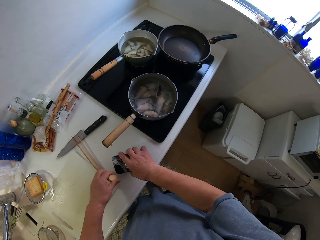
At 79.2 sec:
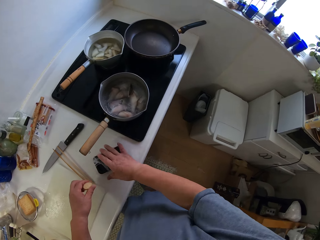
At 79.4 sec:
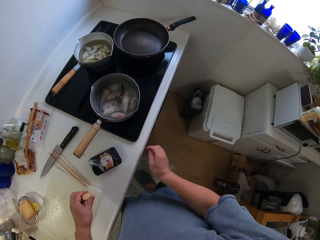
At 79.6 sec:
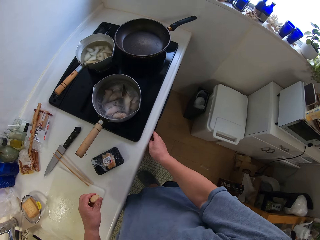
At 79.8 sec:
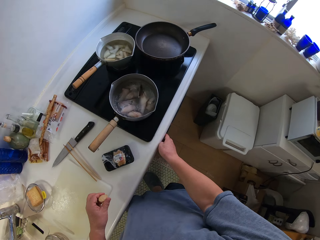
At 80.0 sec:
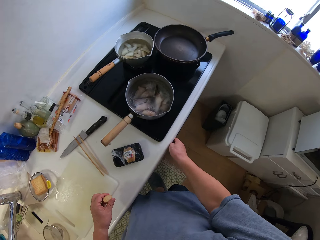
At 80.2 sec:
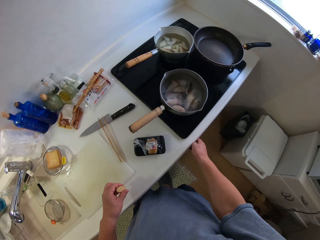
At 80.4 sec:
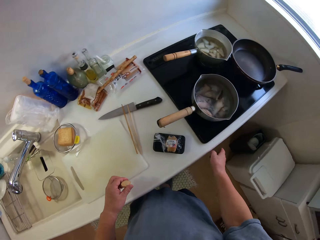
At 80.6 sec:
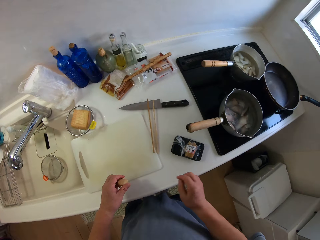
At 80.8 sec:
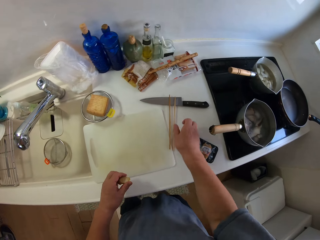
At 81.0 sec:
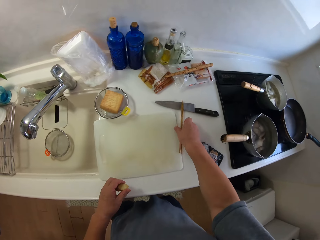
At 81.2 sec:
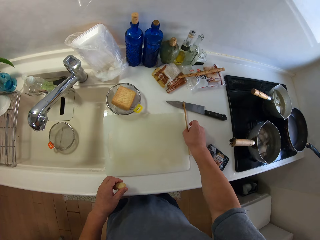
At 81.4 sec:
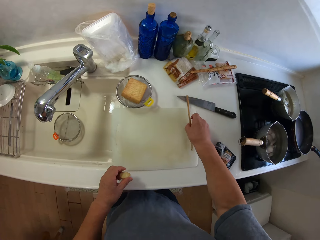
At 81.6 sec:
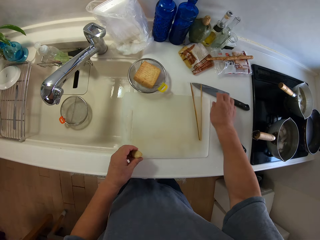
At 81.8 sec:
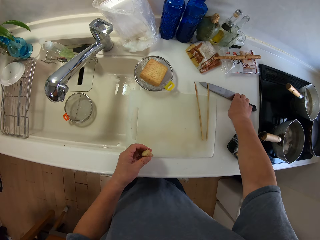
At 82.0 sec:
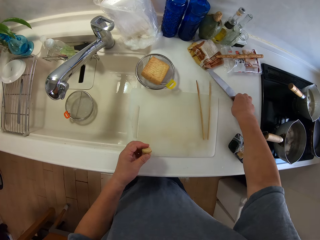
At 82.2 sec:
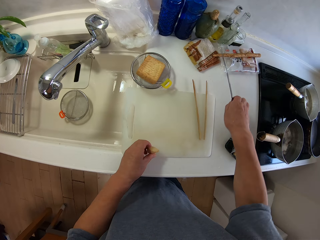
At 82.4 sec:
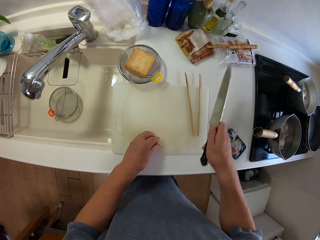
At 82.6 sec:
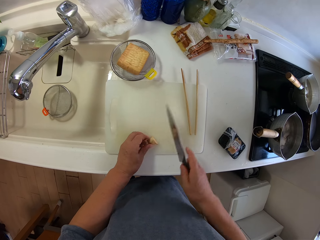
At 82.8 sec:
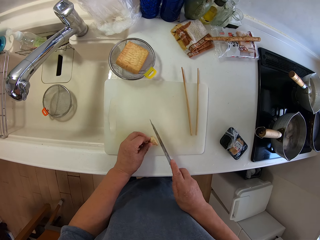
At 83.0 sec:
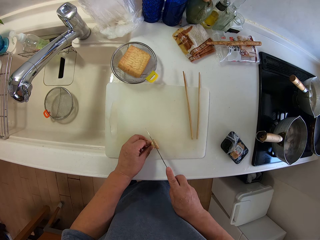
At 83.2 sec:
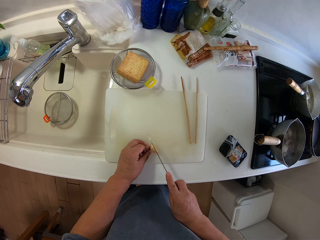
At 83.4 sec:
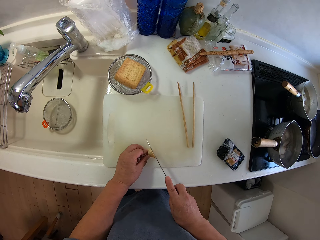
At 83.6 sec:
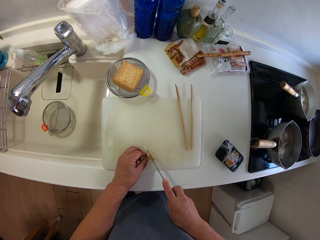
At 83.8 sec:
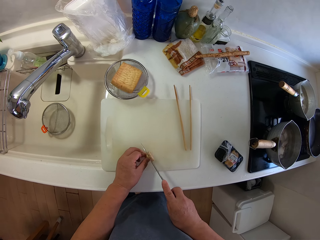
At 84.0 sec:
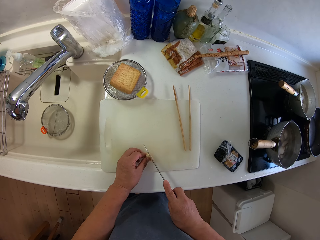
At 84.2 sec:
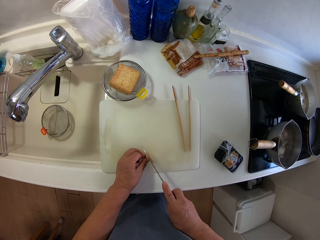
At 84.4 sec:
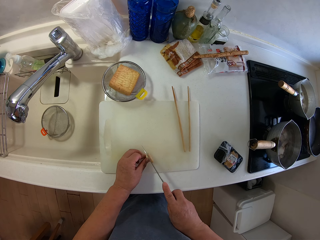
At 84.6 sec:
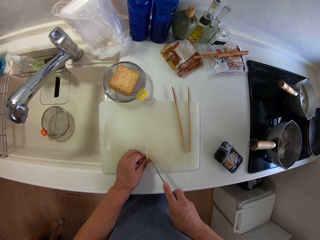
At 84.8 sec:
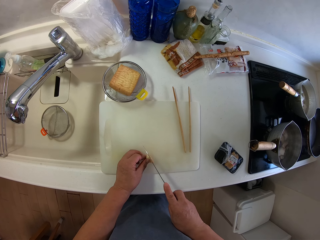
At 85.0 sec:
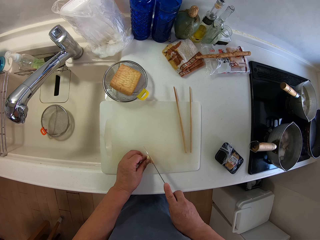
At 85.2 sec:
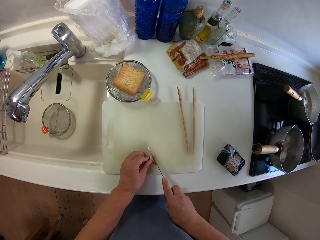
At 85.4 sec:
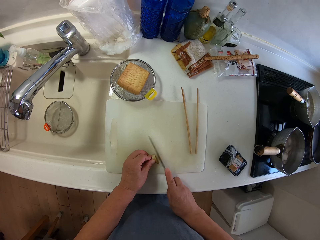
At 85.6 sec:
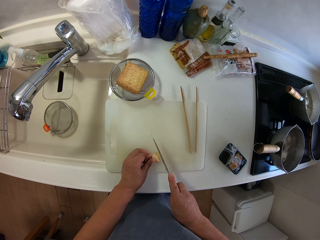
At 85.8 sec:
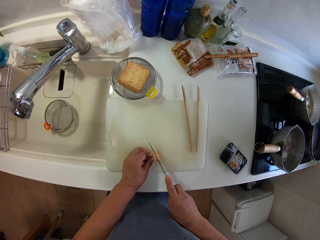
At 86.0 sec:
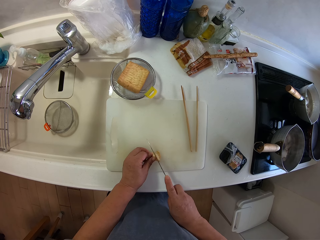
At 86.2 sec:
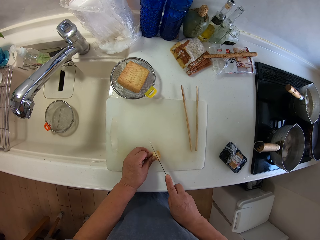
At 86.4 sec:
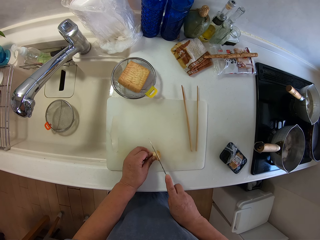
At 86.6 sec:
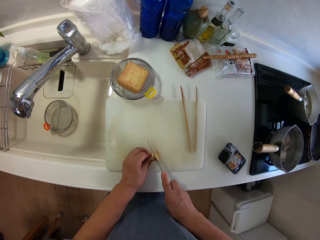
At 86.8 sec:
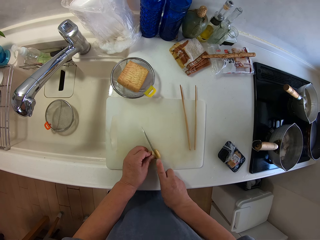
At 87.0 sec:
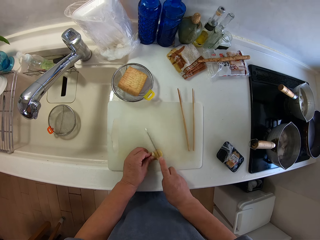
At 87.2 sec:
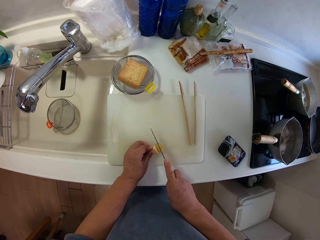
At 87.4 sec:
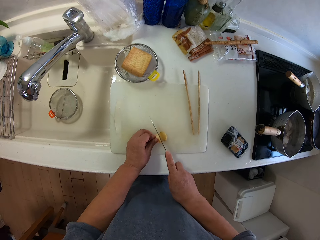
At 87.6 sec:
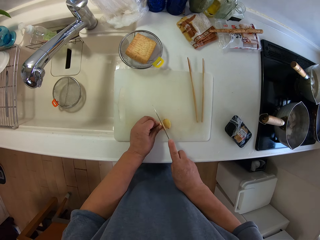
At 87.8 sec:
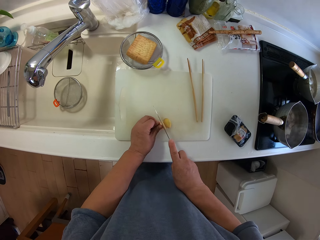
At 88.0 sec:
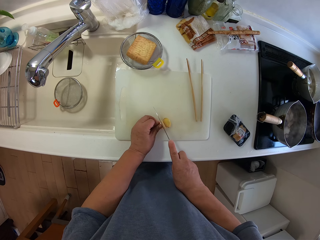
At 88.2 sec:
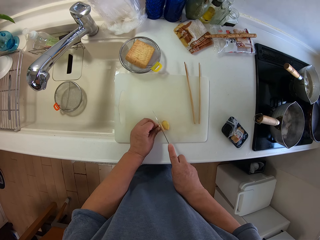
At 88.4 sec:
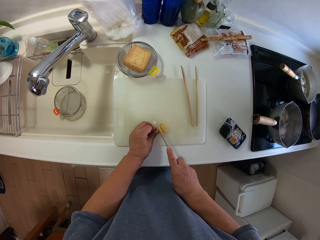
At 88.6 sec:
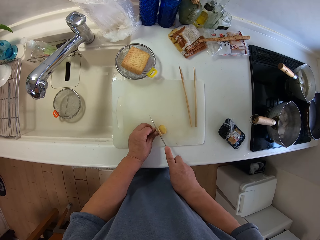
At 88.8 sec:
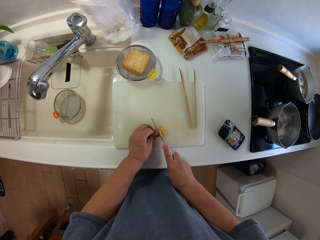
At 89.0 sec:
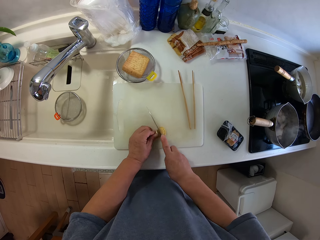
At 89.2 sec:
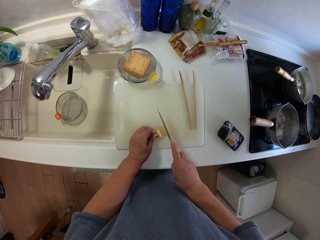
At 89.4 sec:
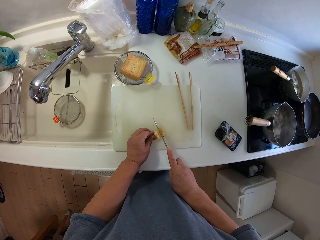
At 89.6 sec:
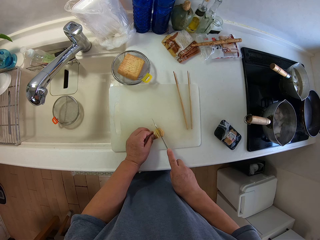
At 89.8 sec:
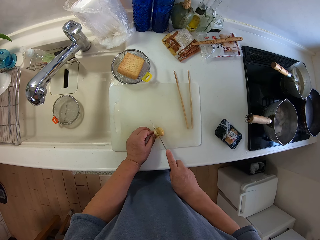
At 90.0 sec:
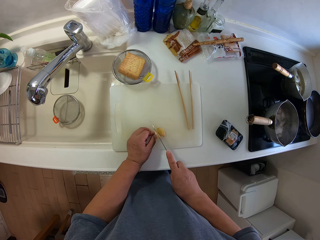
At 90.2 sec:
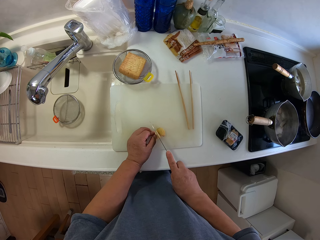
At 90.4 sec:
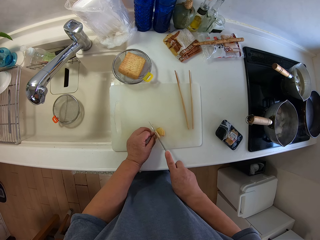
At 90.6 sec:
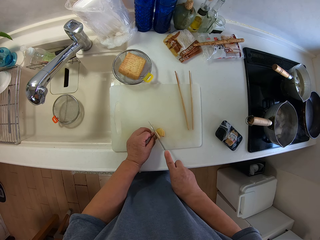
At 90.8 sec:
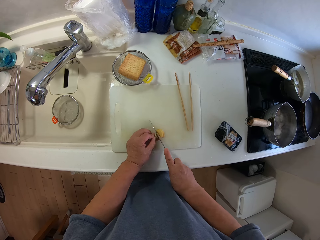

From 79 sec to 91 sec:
The camera wearer holds a ginger in his left hand. He puts the packet of ginger down, turns the gas on and picks sticks. He adjusts the chopping sticks on the chopping board. He picks up a knife from the slab with his right hand. He chops the ginger on the chopping board. He cuts the ginger in pieces repeatedly.

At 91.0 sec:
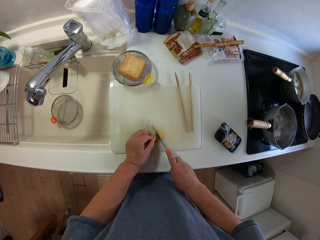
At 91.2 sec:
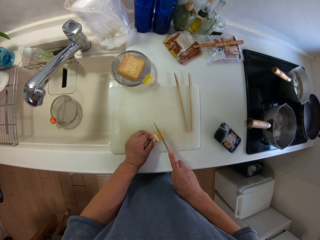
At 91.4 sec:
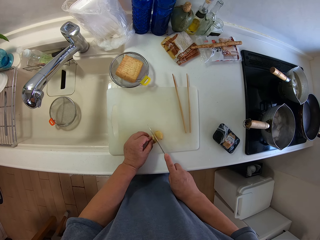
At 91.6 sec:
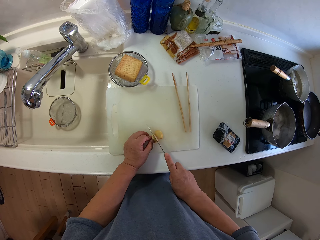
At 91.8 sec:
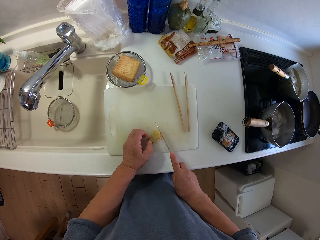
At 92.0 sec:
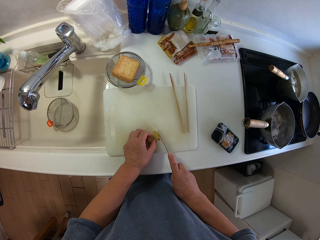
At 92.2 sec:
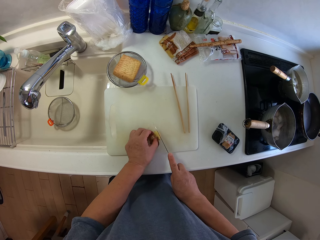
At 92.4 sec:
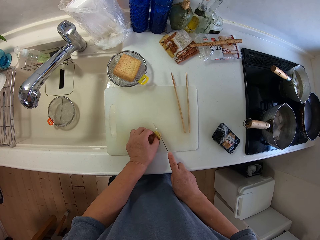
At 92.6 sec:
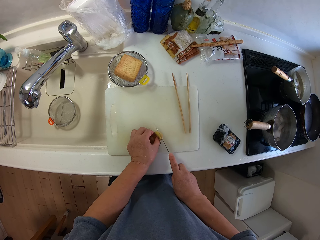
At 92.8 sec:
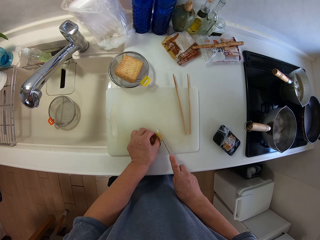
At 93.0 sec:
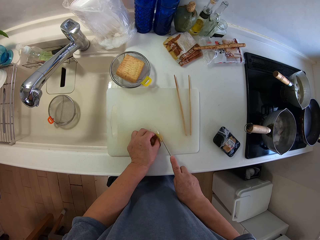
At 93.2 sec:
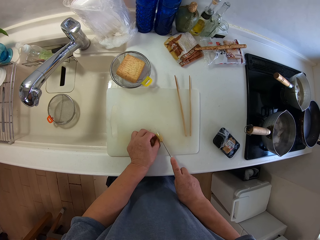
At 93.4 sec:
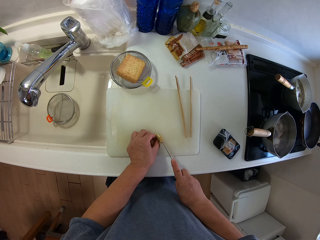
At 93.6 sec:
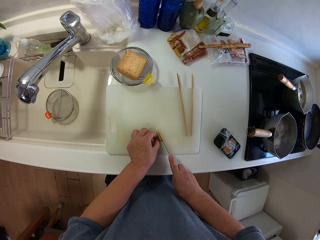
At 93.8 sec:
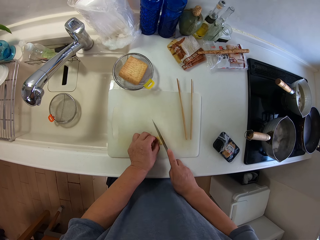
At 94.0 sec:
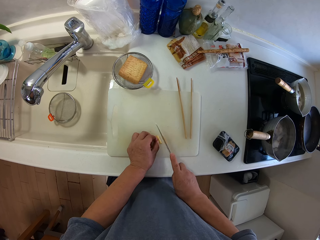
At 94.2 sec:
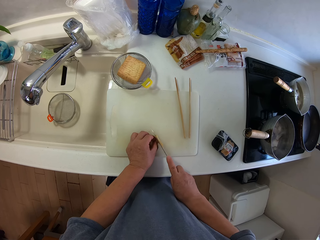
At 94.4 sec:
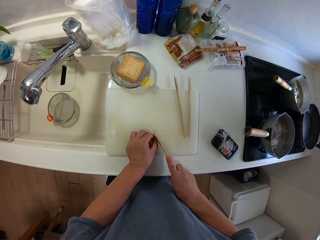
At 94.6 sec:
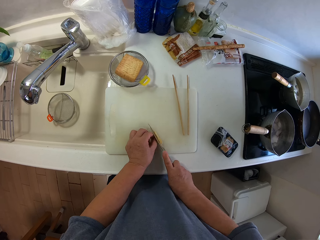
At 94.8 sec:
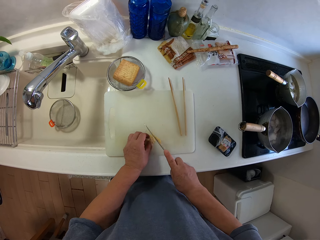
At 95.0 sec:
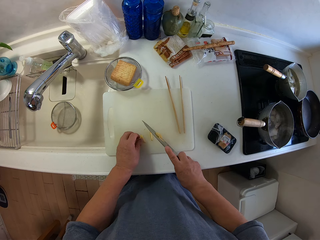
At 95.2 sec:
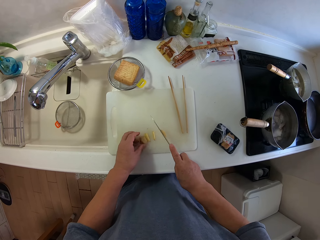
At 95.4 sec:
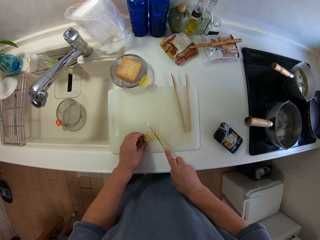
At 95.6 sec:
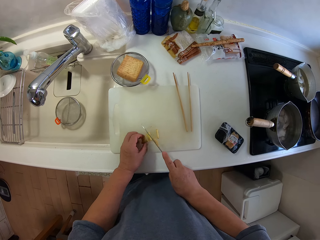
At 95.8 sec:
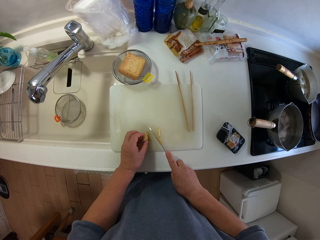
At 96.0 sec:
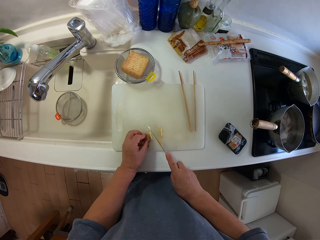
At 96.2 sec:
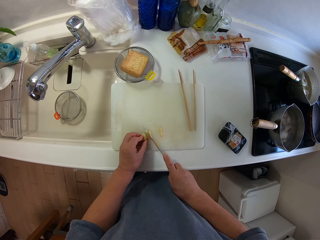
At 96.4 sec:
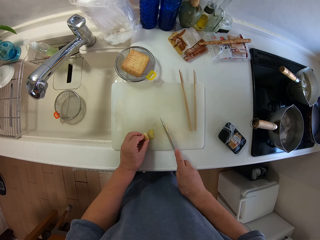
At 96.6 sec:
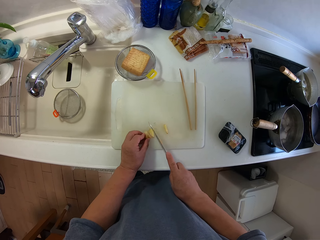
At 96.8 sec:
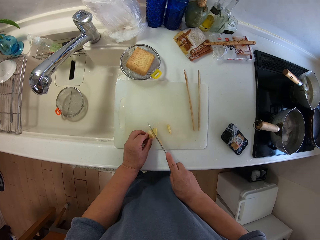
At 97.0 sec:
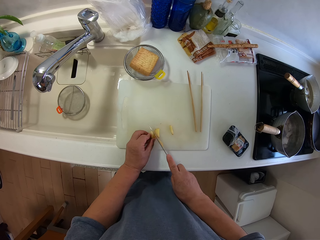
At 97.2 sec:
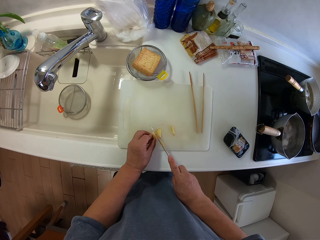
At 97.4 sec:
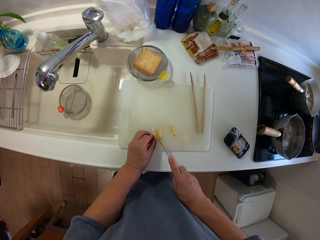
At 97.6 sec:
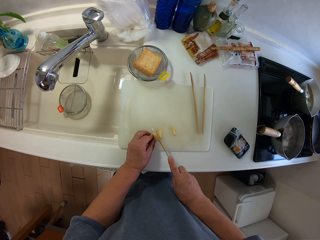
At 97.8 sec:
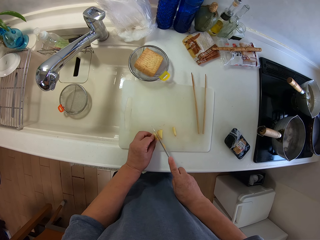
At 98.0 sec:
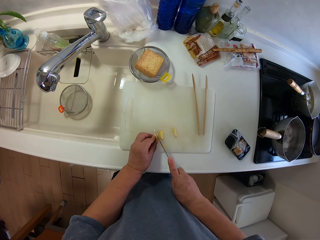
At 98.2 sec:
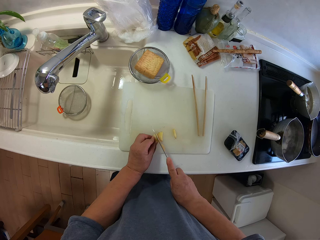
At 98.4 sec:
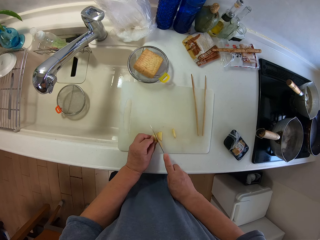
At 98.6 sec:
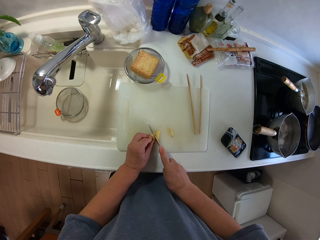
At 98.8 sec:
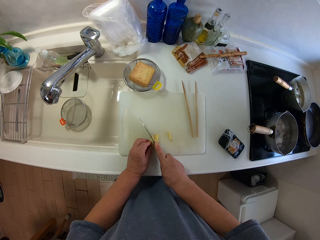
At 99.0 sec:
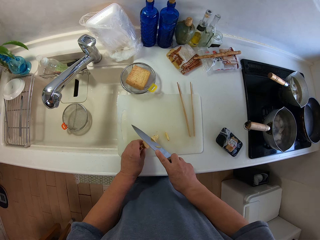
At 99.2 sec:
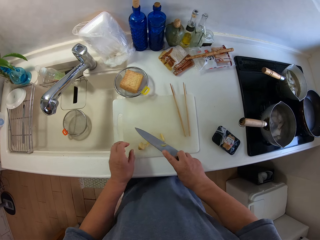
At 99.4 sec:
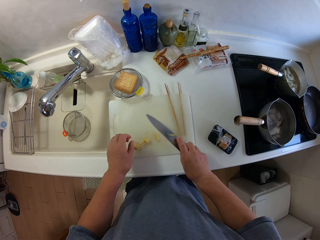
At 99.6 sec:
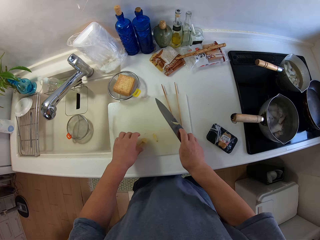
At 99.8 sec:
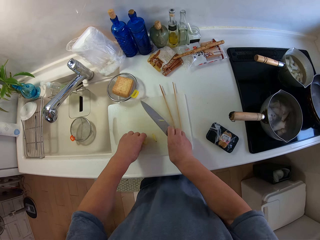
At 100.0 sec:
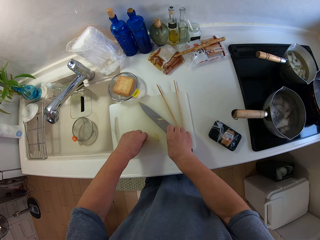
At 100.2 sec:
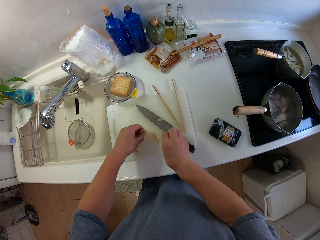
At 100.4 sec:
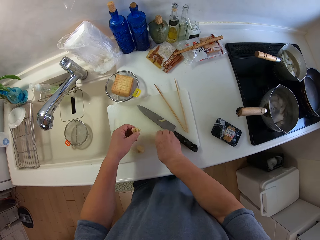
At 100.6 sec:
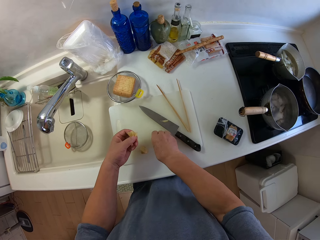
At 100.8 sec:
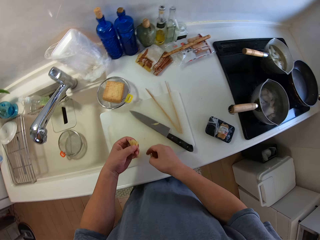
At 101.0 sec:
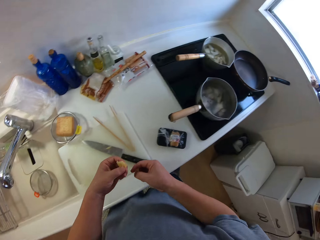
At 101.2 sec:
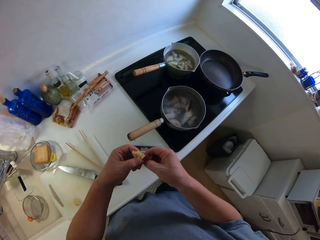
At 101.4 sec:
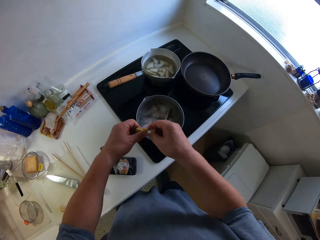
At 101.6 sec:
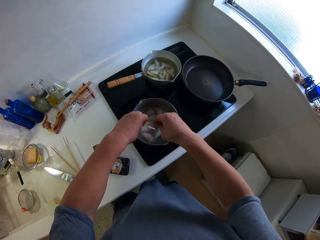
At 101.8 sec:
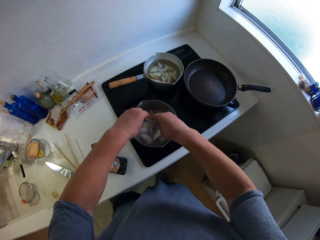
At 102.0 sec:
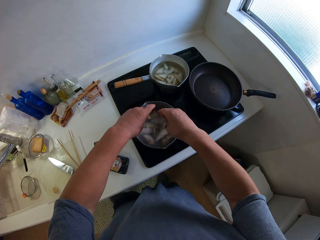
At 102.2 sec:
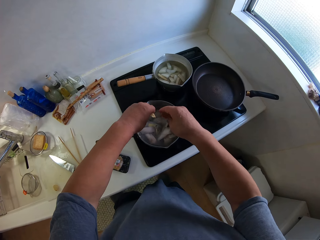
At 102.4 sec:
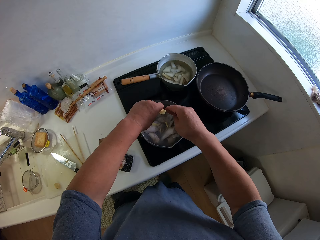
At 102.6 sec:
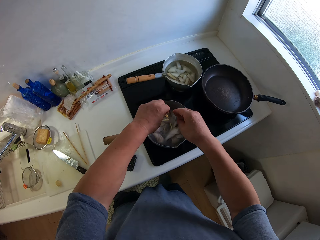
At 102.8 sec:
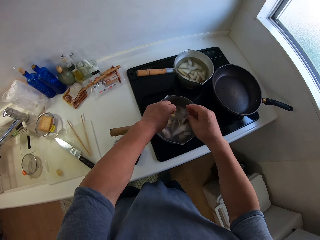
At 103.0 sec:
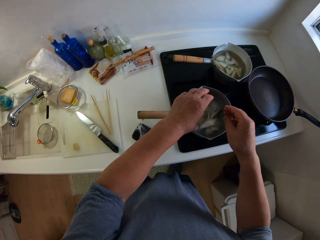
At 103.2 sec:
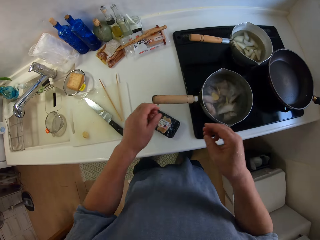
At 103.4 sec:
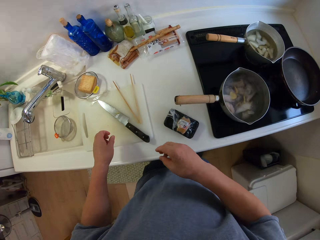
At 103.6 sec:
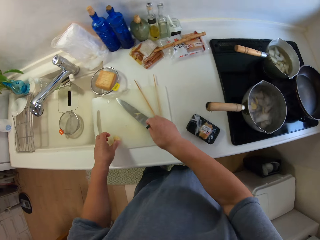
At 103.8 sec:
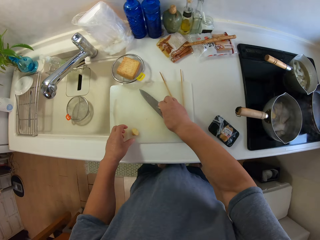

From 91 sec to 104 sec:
The camera wearer cuts the ginger in pieces repeatedly. They pack the chopped ginger into the pot of yam on the gas cooker. They put down the knife and pick the pieces of the ginger.
